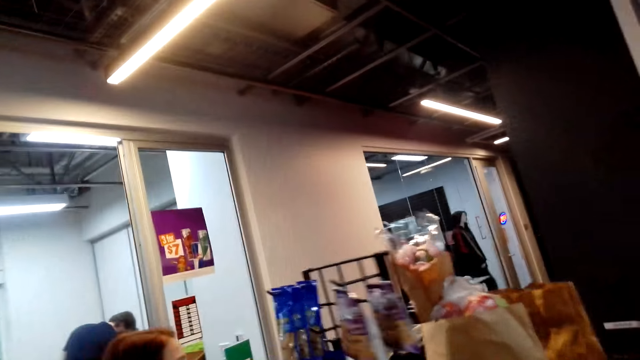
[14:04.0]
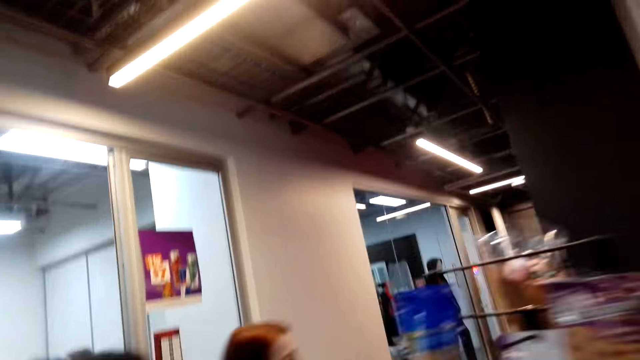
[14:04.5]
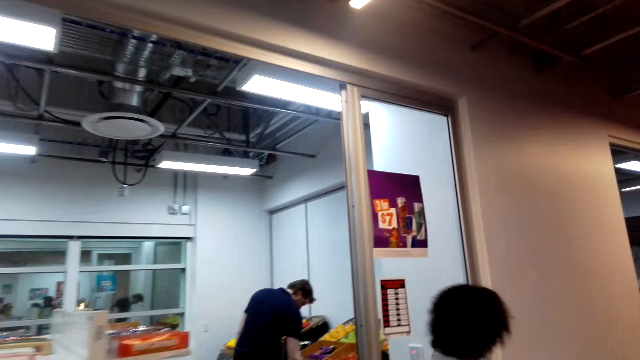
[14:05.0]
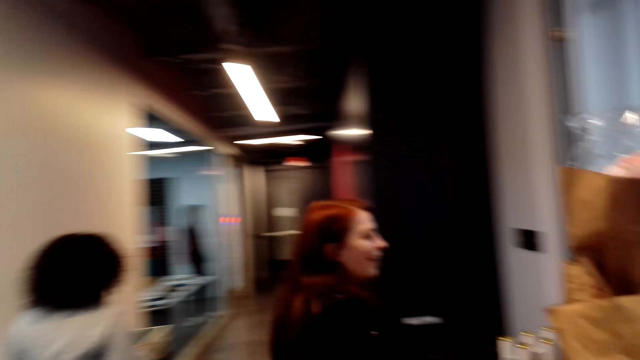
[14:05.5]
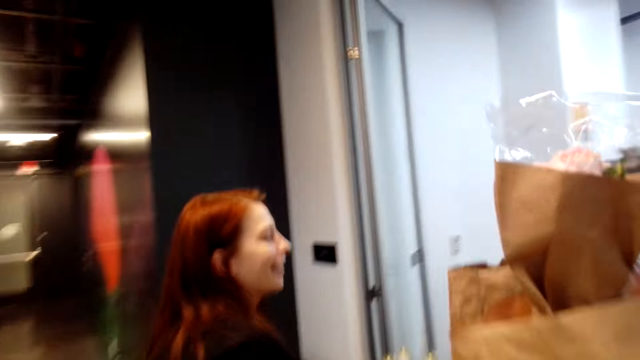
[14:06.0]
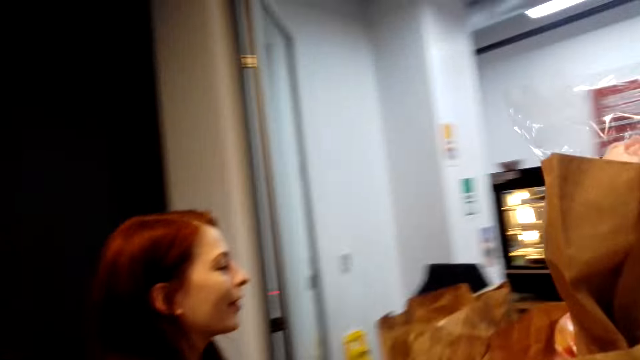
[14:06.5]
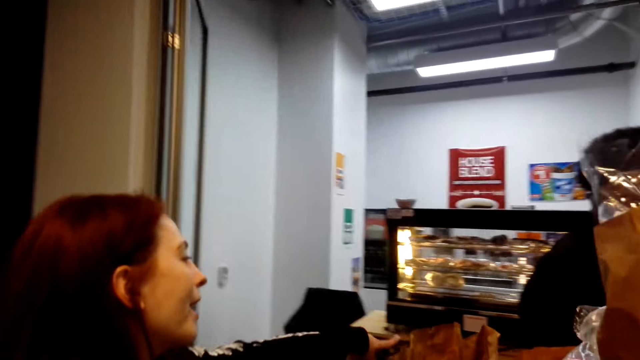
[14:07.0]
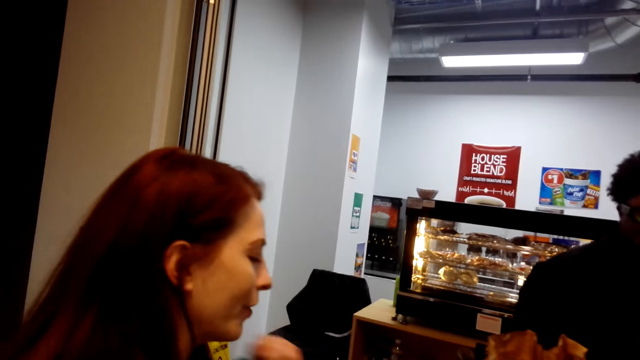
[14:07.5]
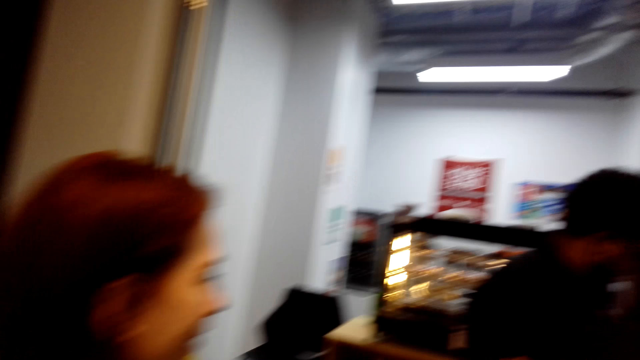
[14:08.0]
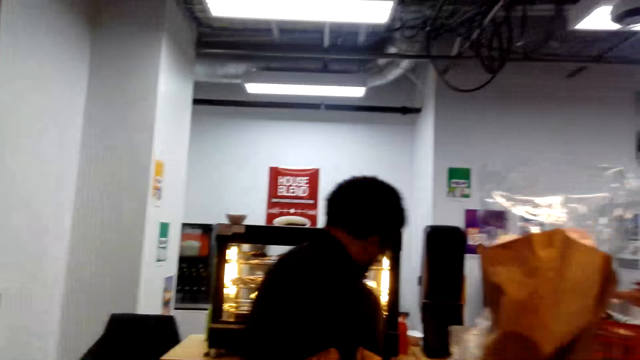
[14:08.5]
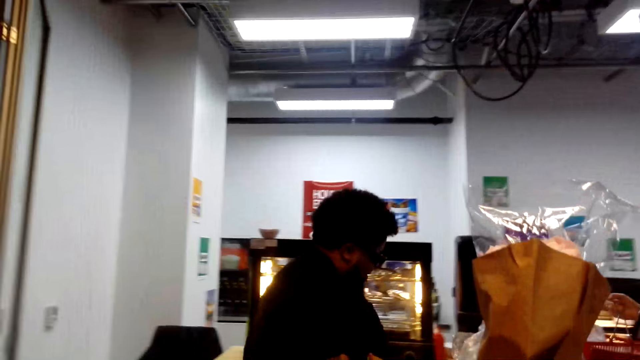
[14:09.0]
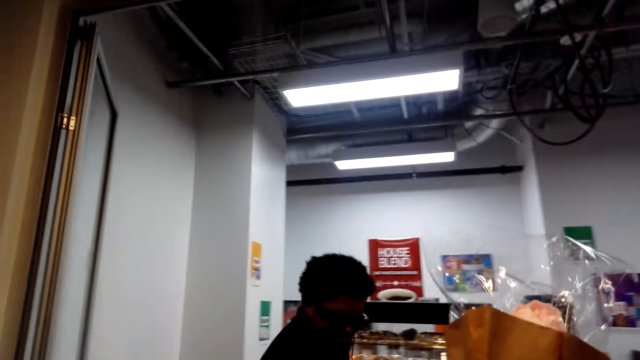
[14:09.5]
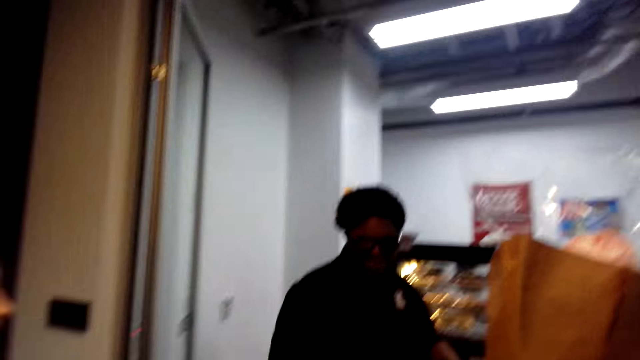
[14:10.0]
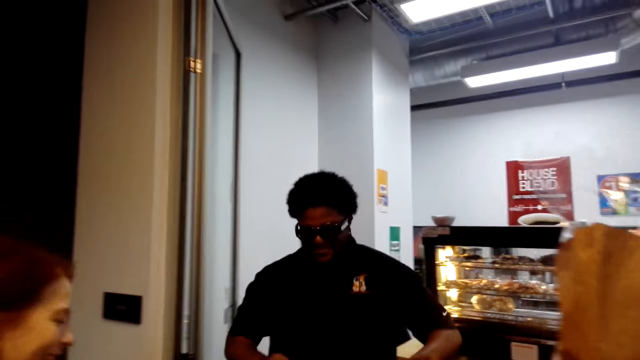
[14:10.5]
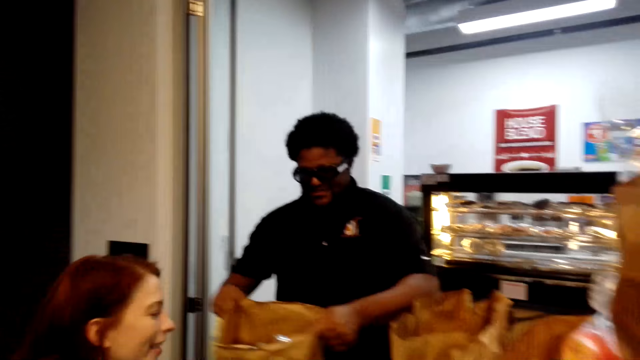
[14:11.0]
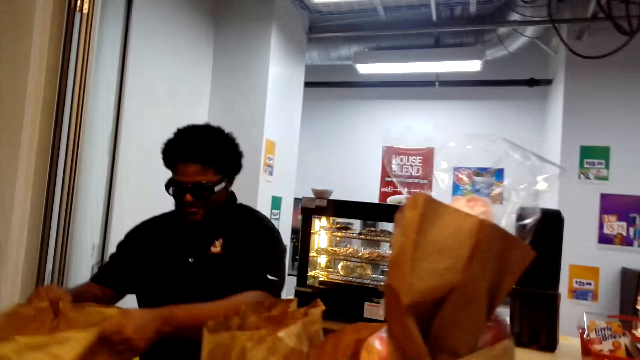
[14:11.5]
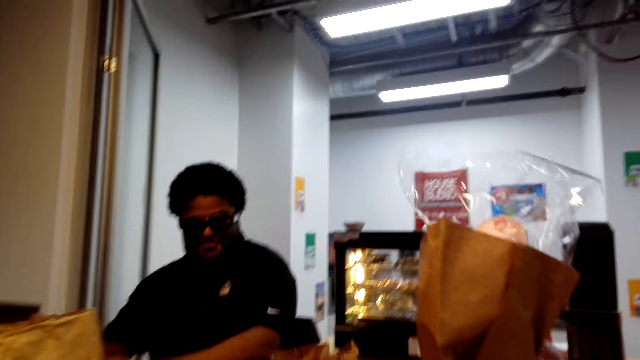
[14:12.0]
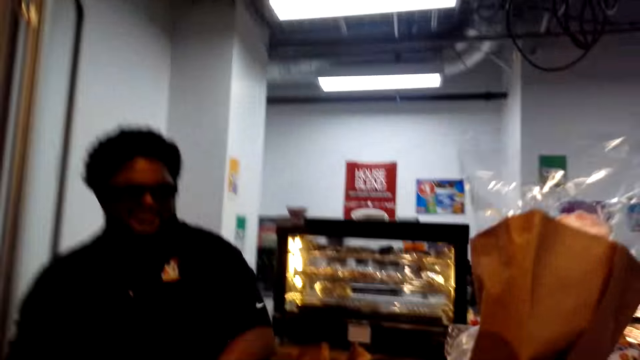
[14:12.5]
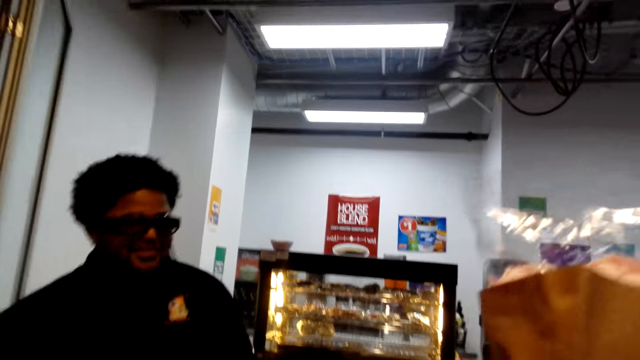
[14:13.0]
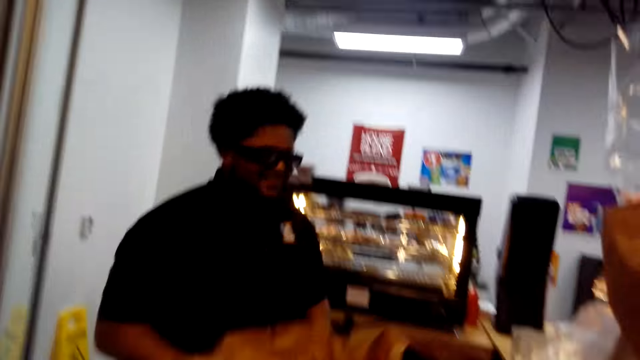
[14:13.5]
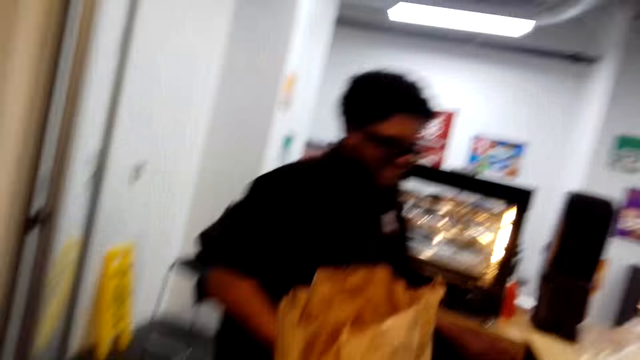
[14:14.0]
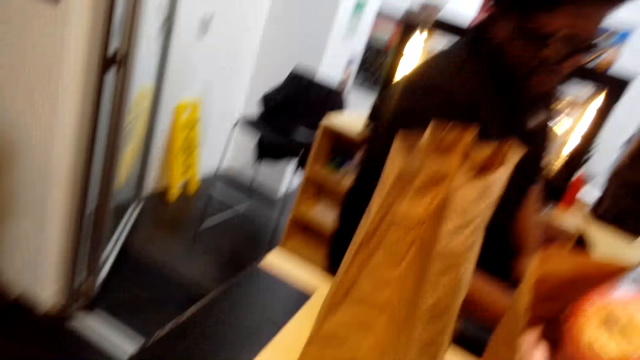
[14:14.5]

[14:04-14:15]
The camera wearer looks at a person. The cashier hands a paper bag to a woman. The cashier holds the paper bag. The camera wearer converses with the woman and grabs paper bags on the counter.

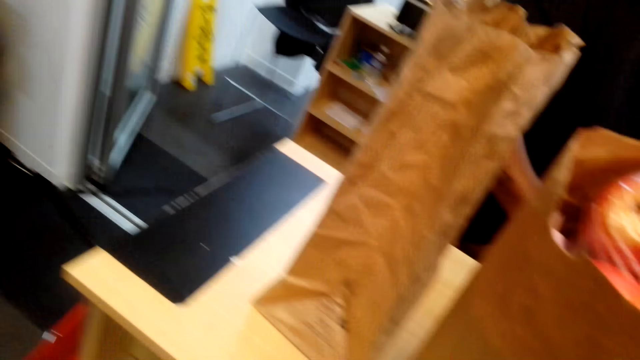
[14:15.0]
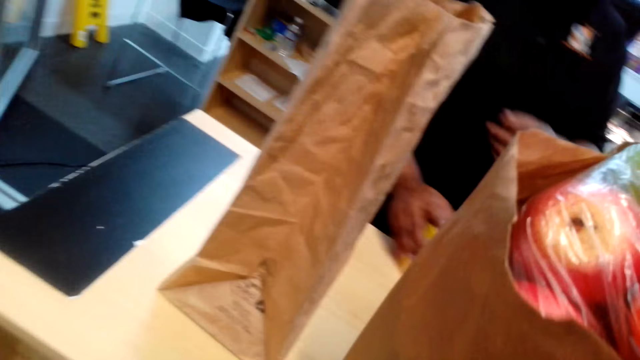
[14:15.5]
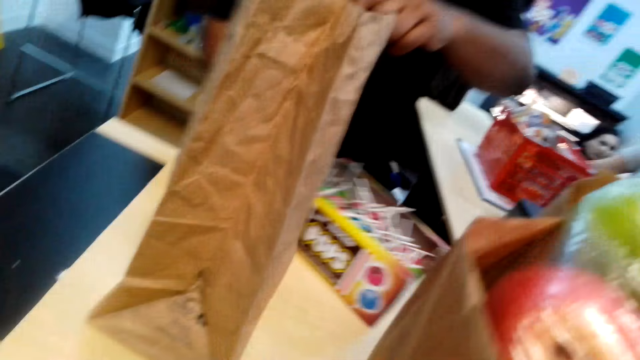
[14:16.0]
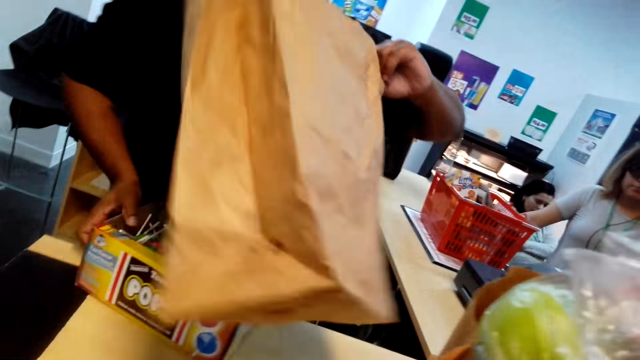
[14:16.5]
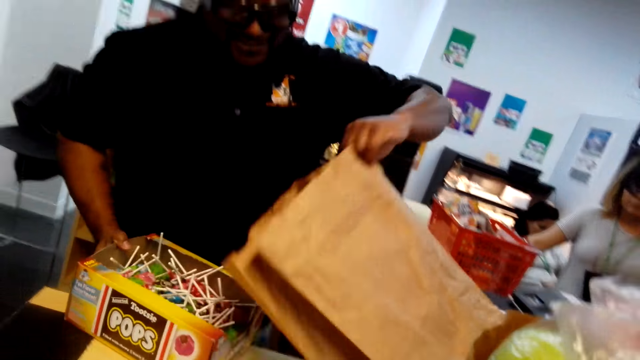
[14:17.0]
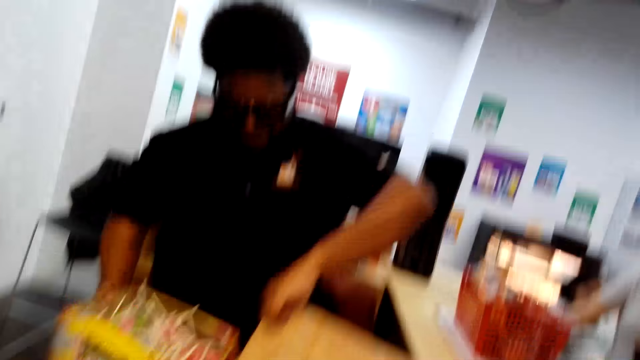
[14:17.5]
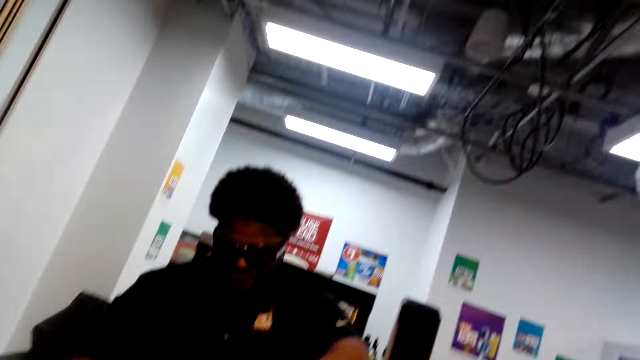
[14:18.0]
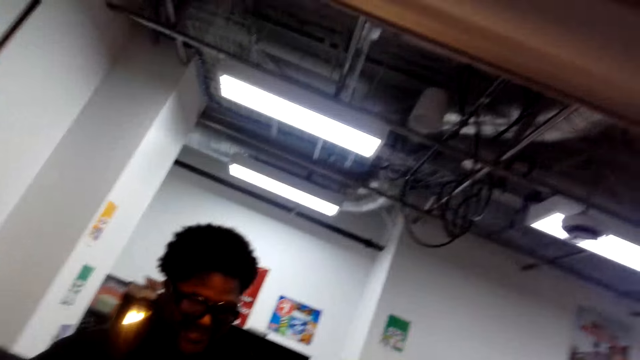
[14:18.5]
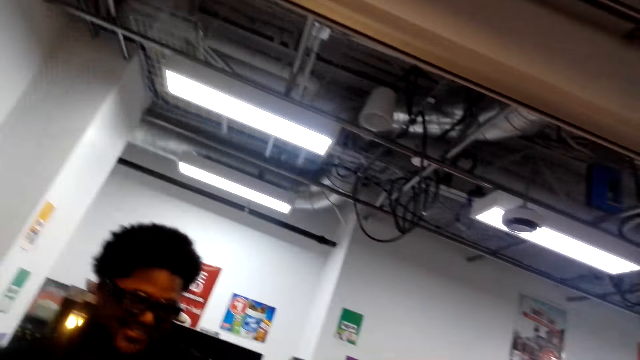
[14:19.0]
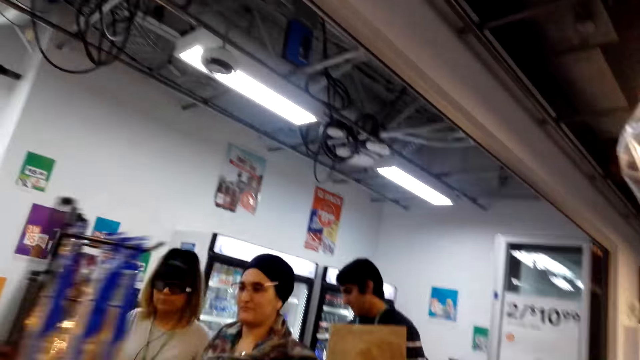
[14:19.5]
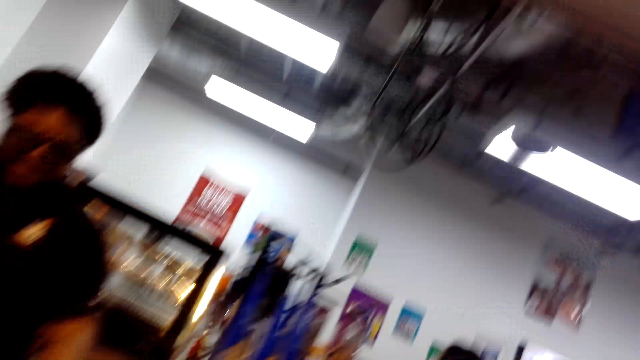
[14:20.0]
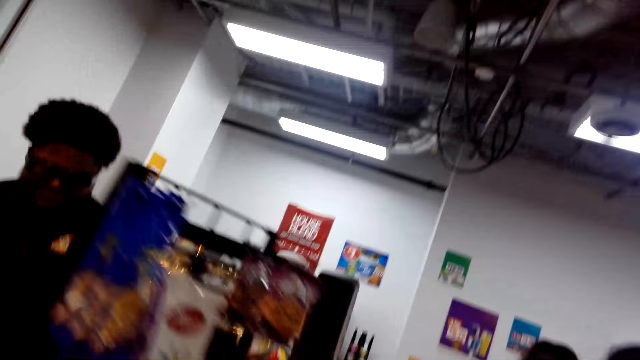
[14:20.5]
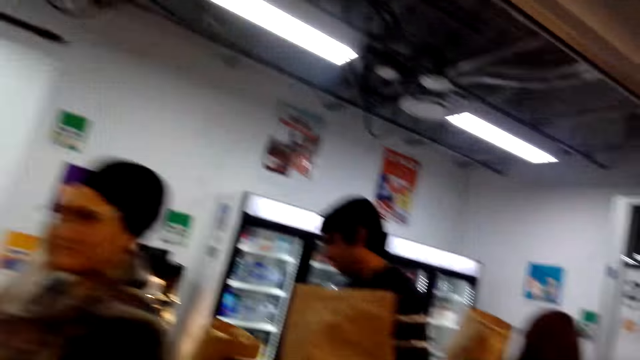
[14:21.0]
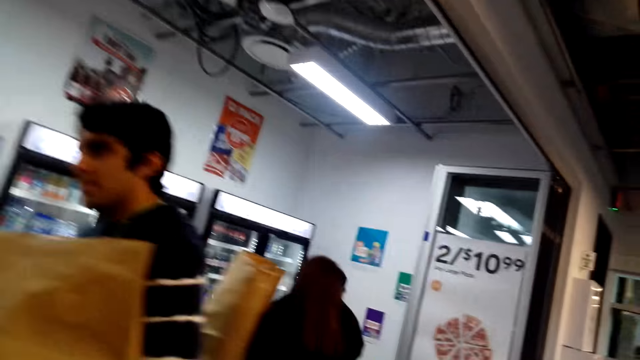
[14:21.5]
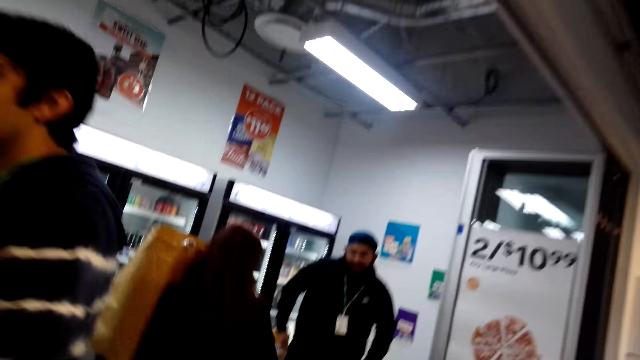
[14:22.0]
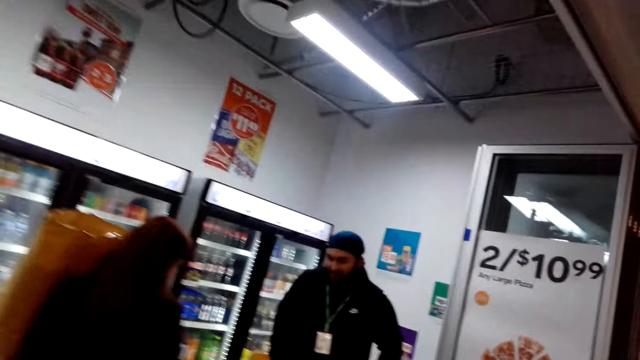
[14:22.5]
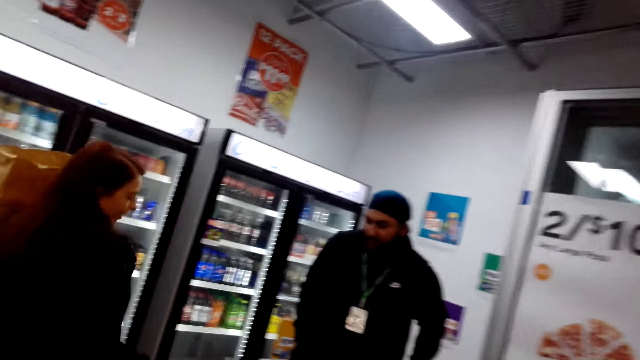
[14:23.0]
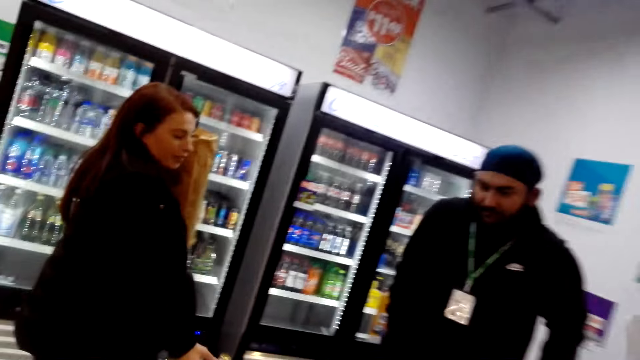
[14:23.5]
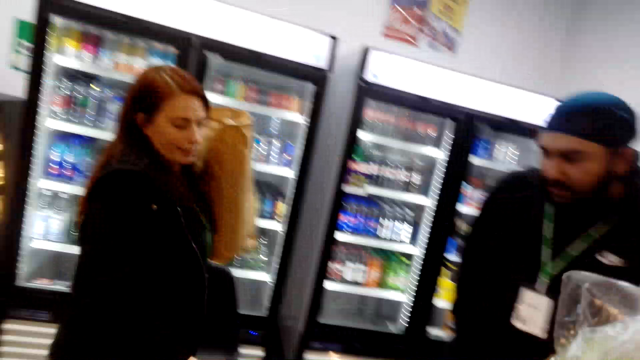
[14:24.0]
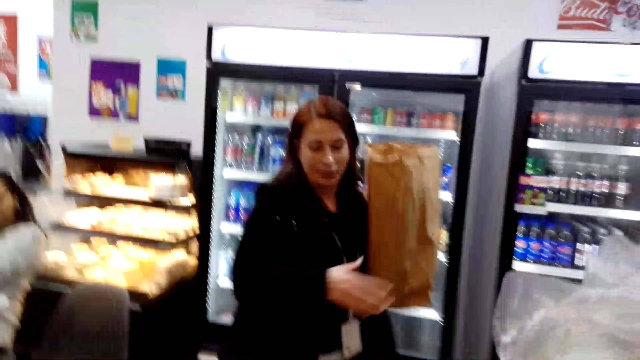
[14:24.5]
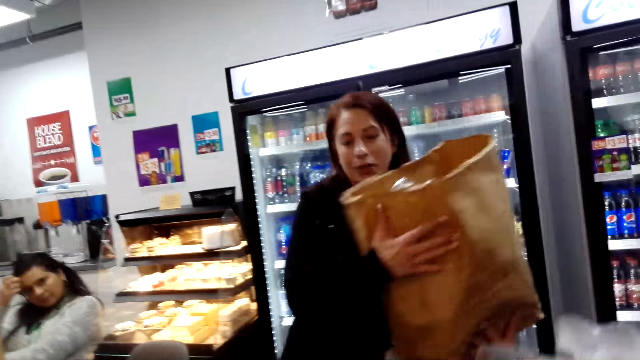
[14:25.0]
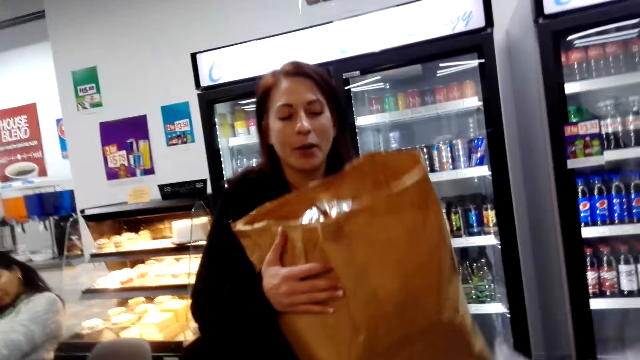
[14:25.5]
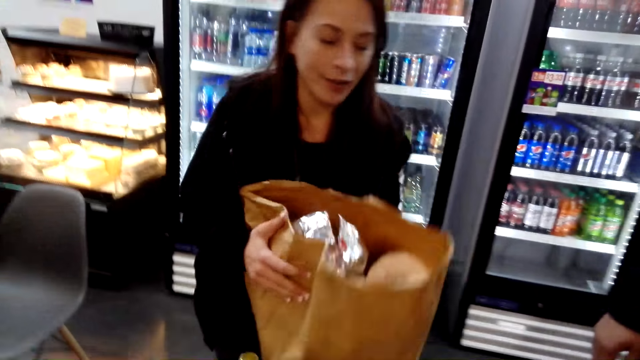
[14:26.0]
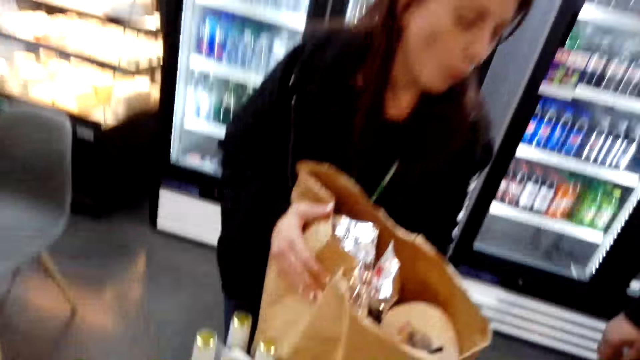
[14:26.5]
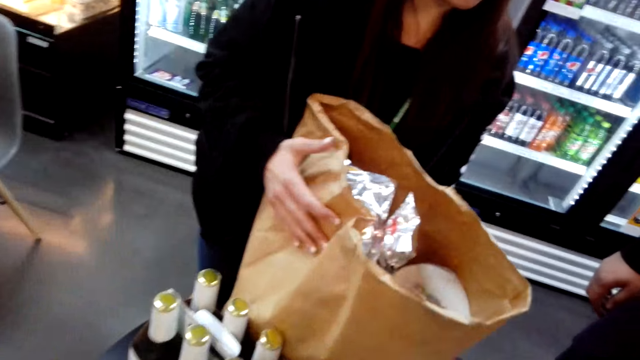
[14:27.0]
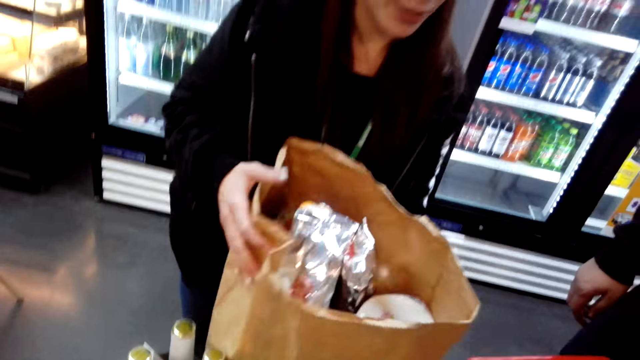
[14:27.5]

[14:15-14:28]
The camera wearer looks at the paper bag. They grab paper bags on the counter and converse with a woman. A cashier packs a box of lollipops into the paper bag. A person holds the pops. The camera wearer walks towards the table and converses with the woman. The woman walks to the table with the paper bag. Another person holds the paper bag with both hands. The camera wearer converses with the woman. The woman places the paper bag on the table.
